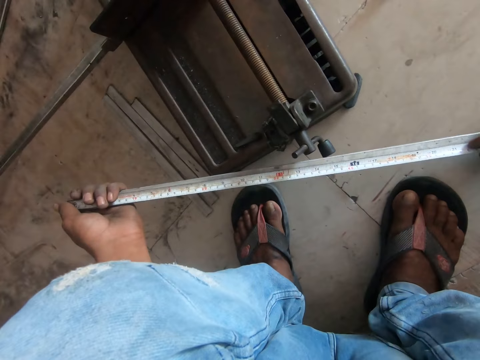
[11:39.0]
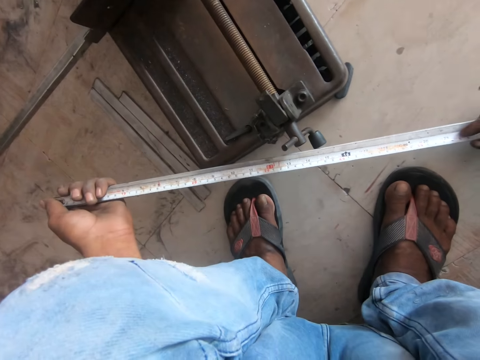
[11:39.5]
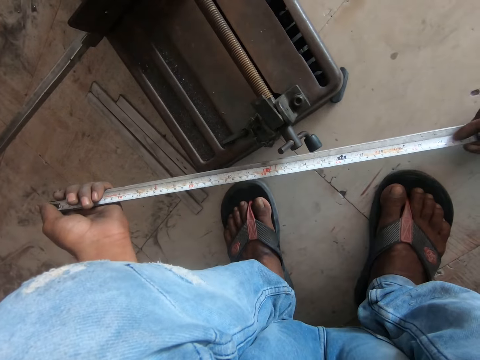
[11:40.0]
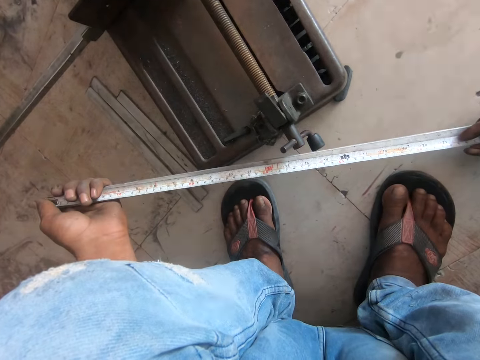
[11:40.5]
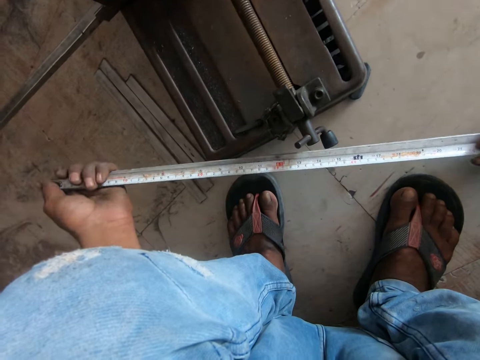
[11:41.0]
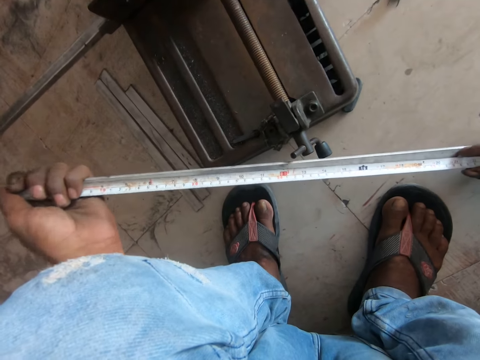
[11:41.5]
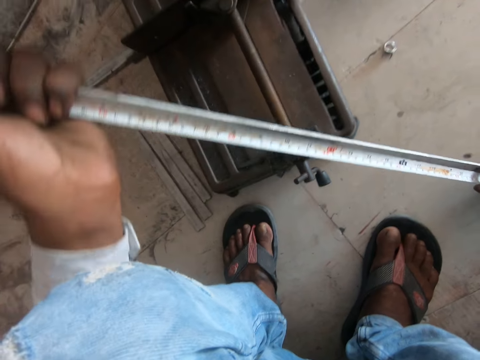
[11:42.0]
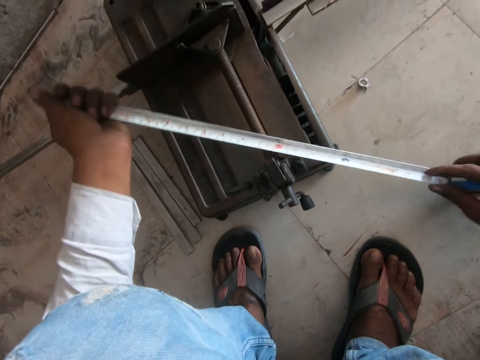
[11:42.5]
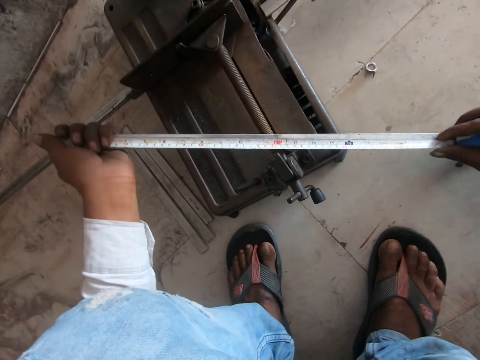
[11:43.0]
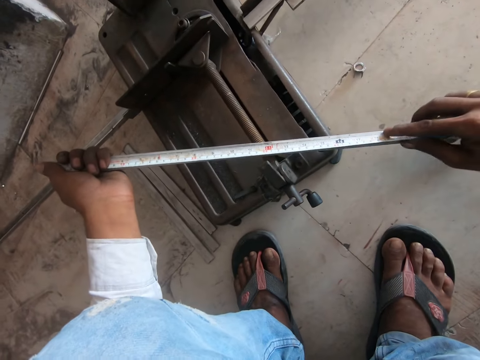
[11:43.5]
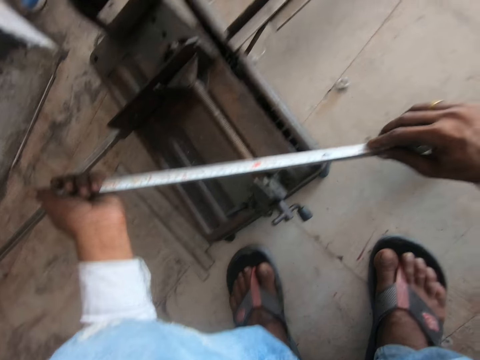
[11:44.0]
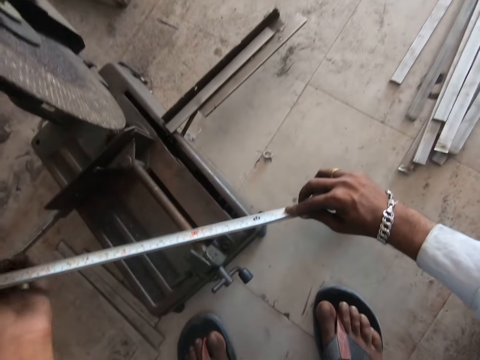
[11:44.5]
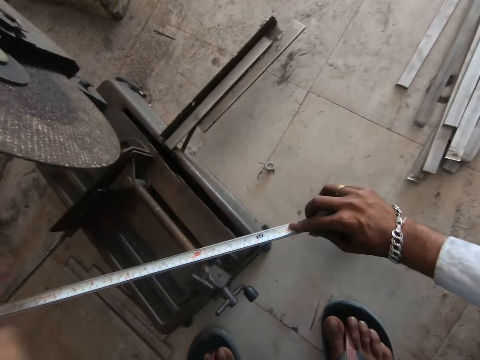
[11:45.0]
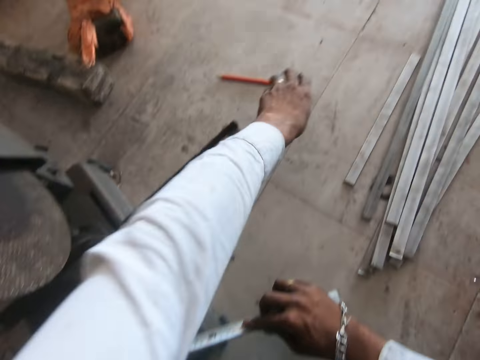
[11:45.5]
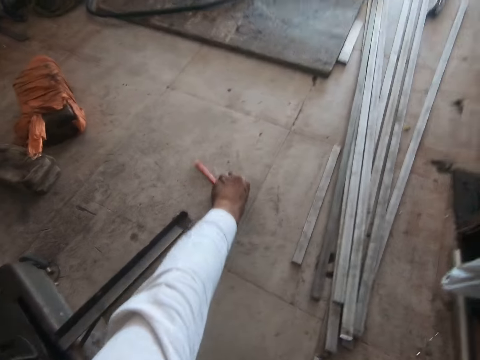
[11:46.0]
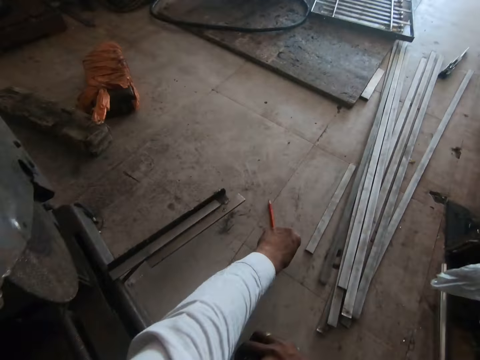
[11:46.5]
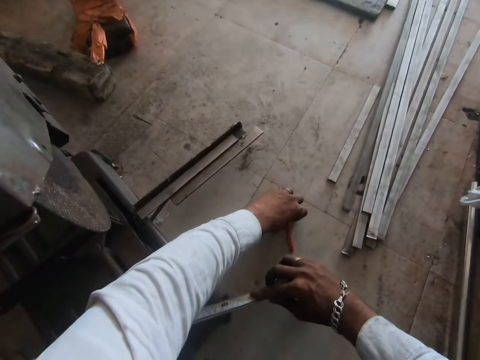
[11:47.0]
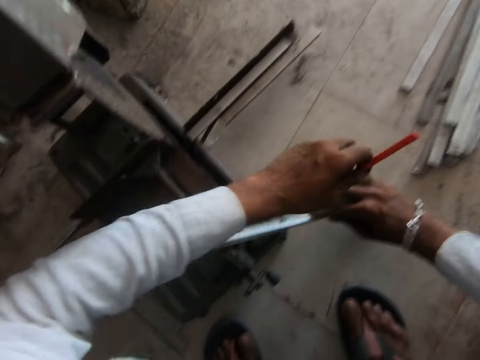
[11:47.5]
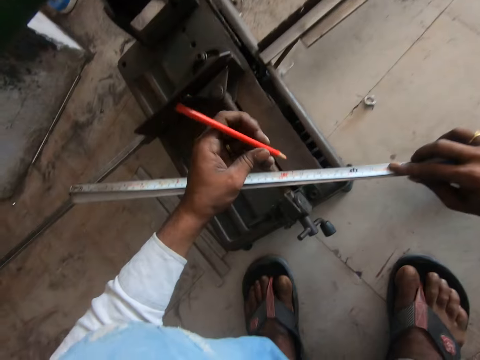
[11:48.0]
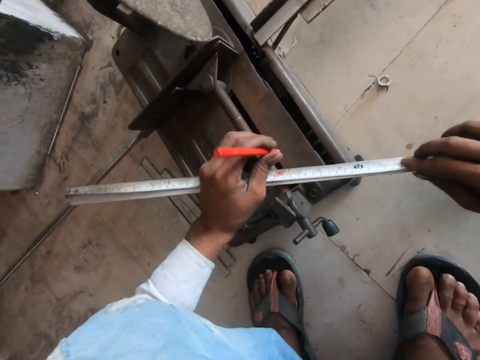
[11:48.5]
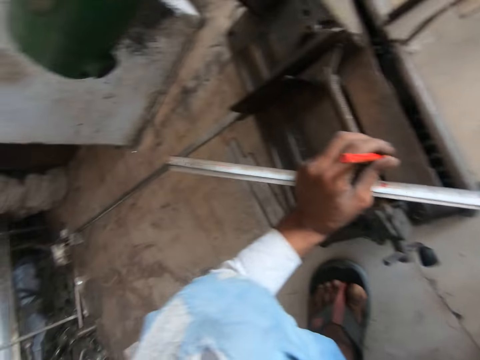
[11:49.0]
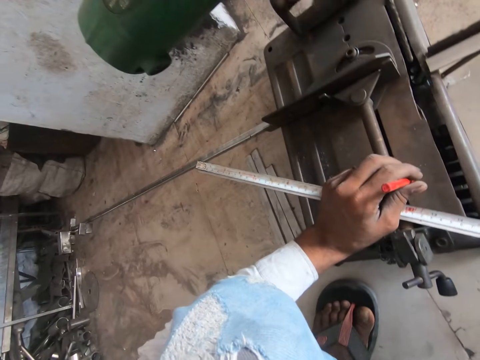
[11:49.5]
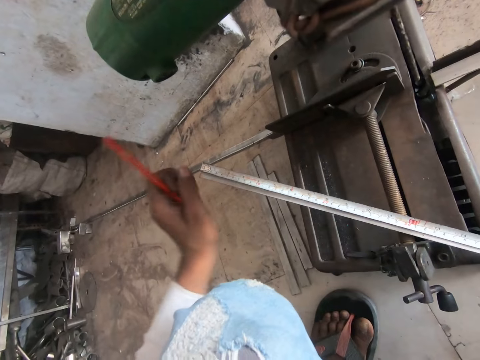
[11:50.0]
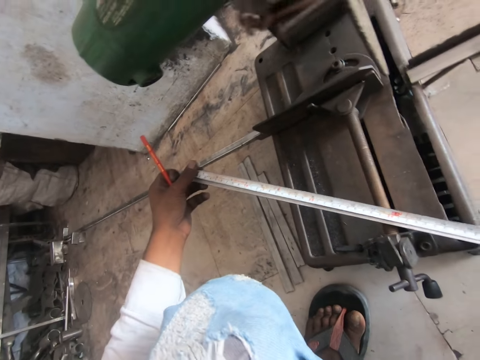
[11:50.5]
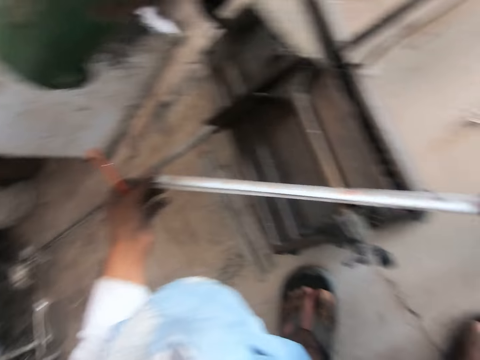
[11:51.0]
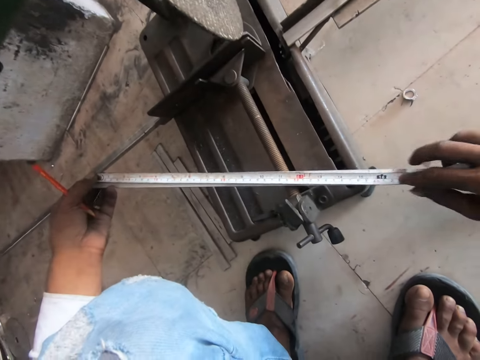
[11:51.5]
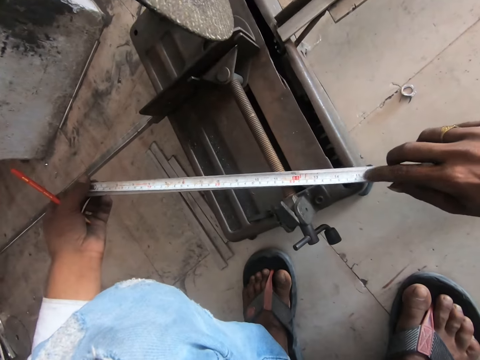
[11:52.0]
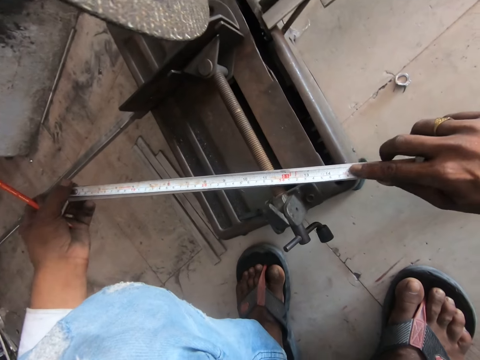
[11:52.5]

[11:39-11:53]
The camera wearer moves a metal. They measure the metal with a tape measure. They move a pencil and pick up the pencil. They measure the metal with the tape measure.

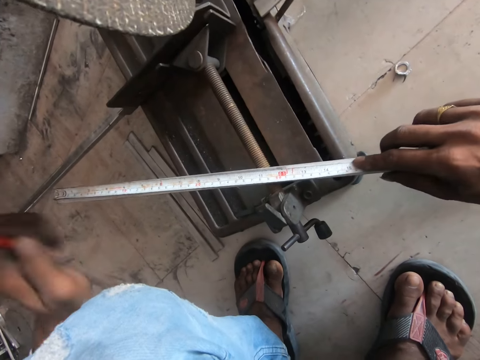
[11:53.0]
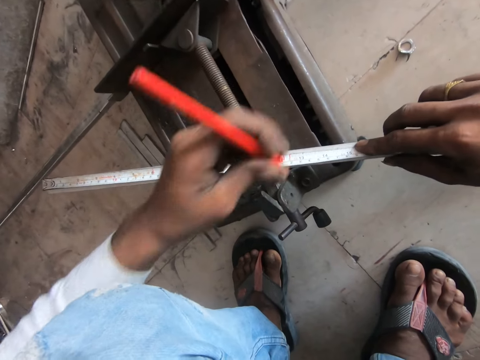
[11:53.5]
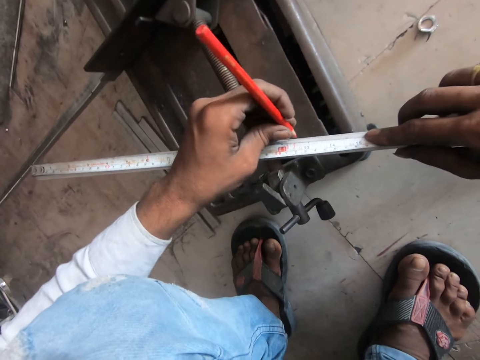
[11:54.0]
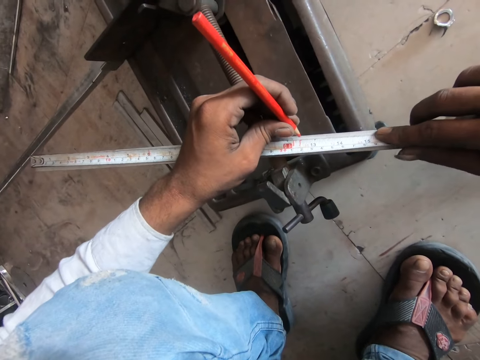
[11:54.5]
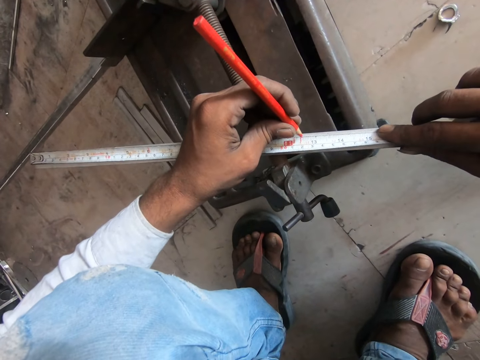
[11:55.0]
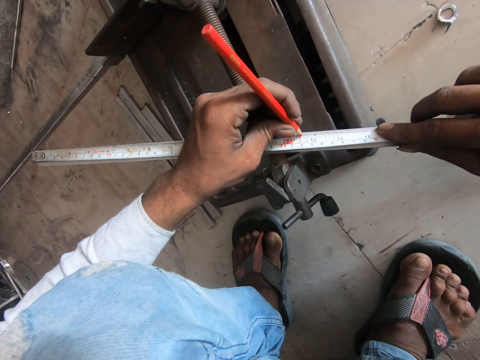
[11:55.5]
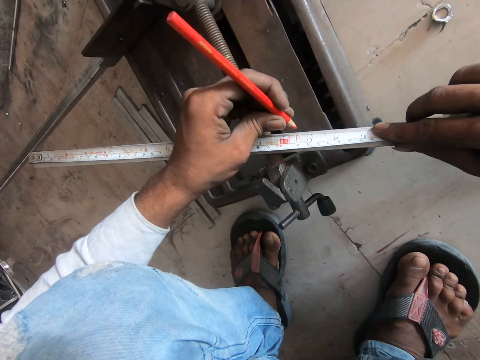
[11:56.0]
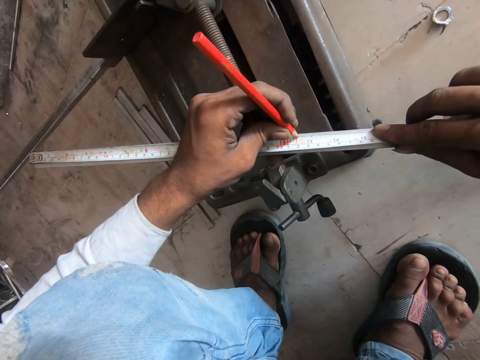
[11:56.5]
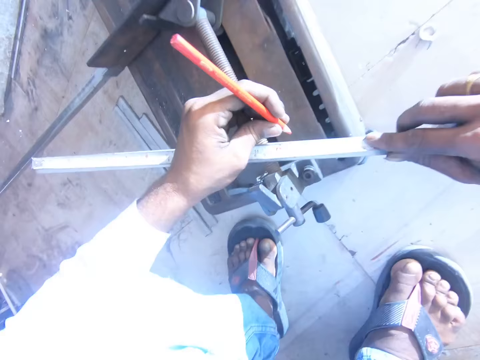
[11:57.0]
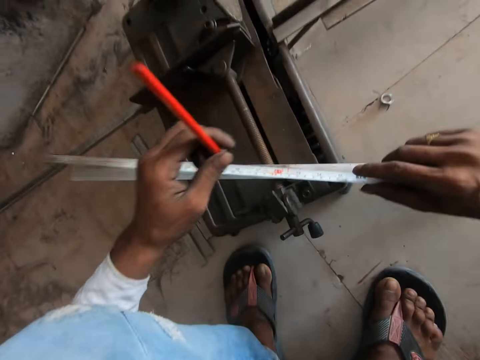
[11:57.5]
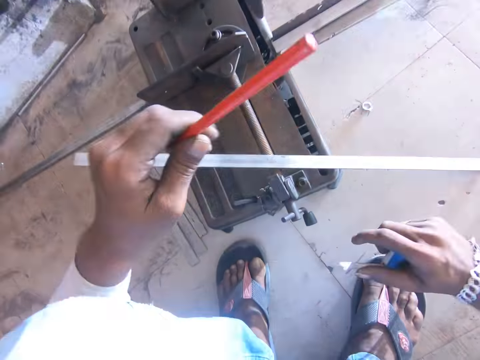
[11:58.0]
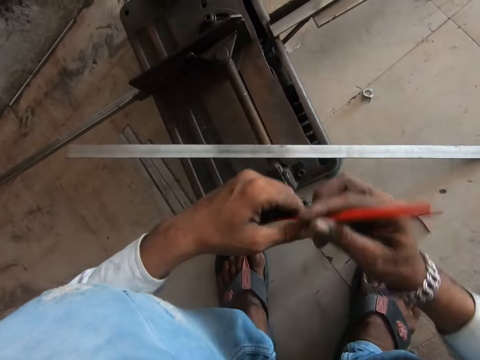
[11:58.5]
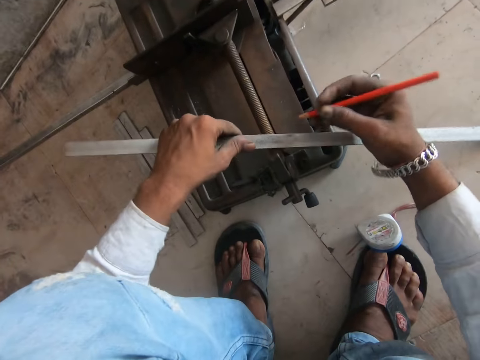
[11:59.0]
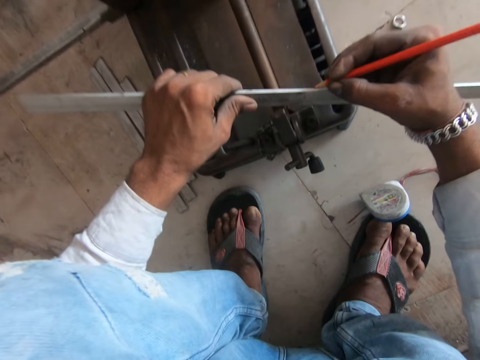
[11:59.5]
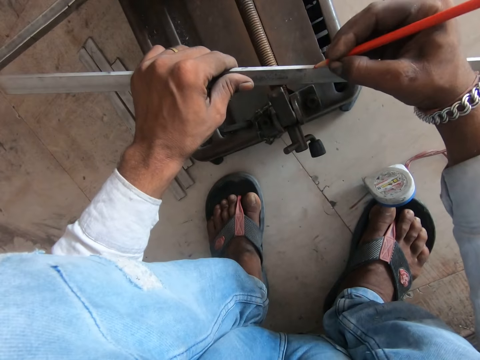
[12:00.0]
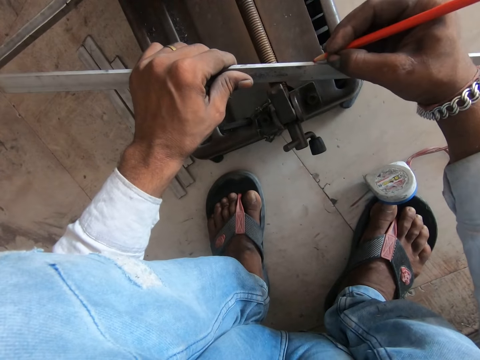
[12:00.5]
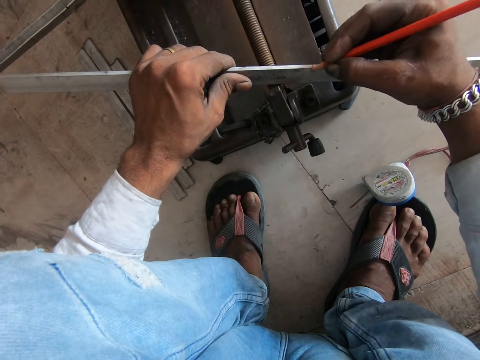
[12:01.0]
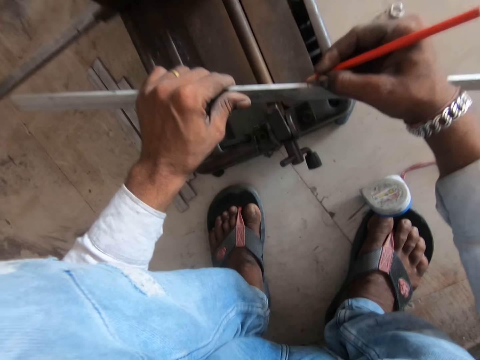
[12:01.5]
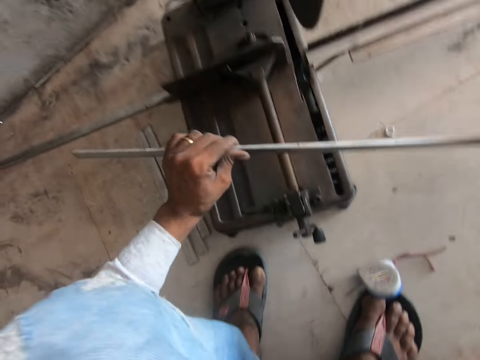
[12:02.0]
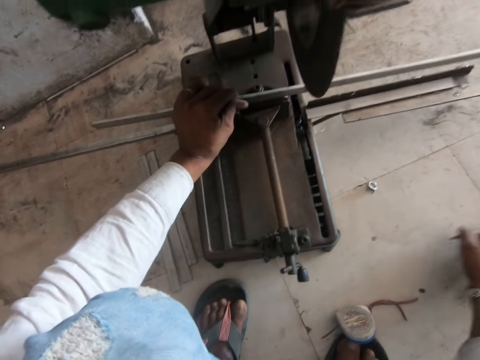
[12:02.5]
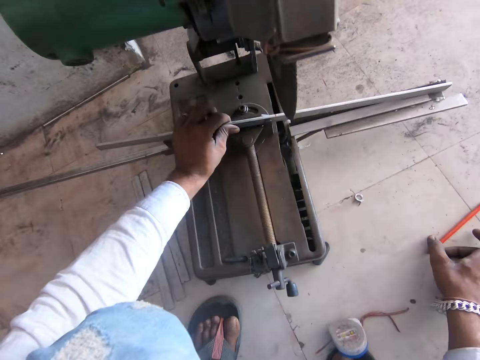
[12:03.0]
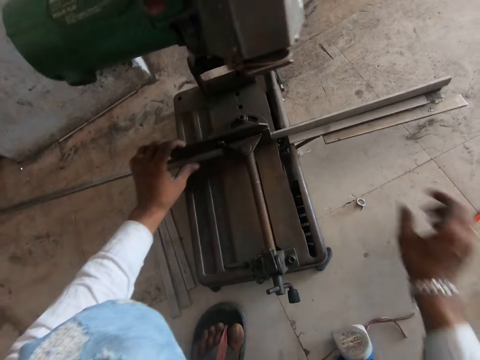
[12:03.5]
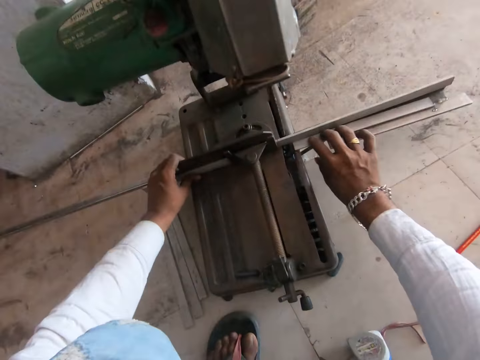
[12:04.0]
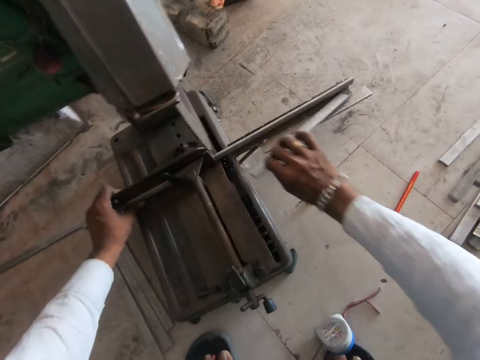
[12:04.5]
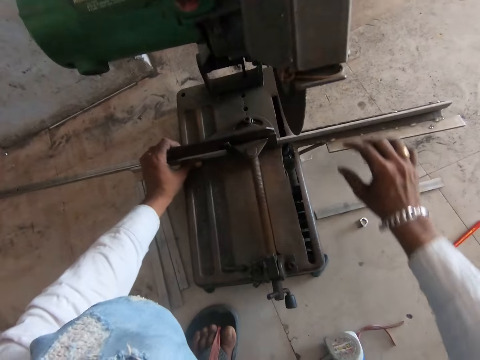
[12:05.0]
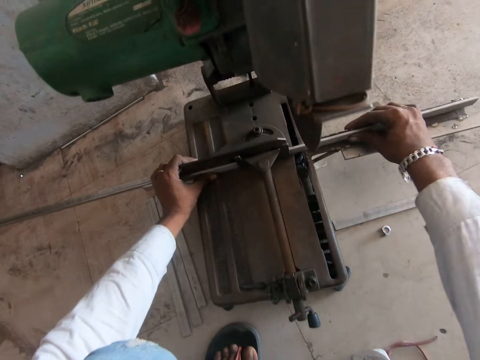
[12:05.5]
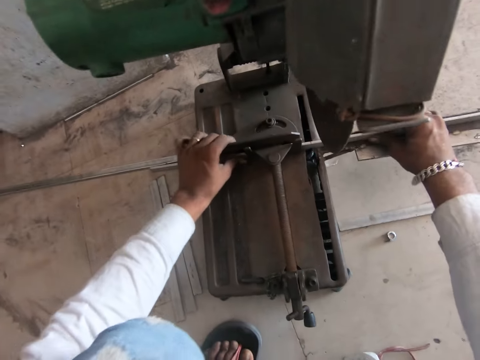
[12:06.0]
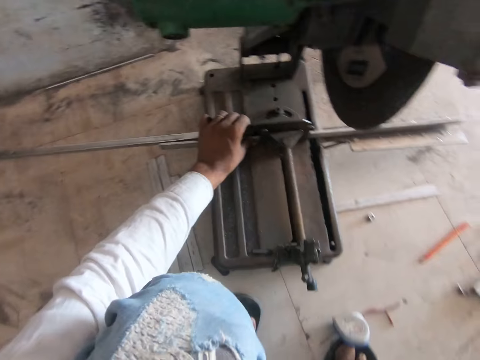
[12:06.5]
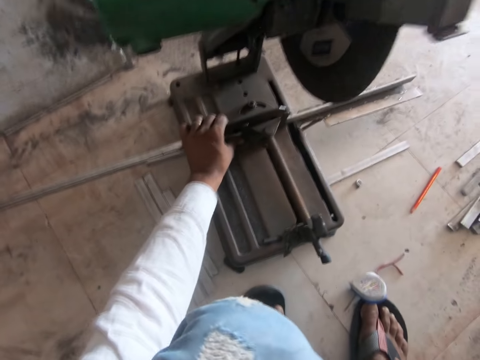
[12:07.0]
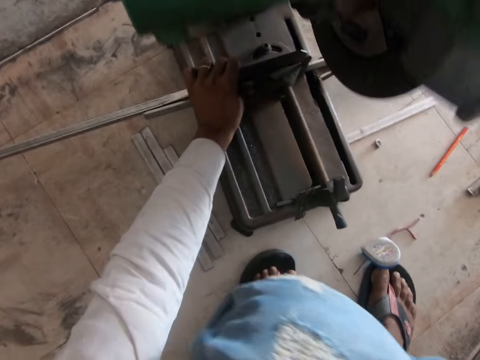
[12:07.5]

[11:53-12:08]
The camera wearer marks a metal with a pencil. They put the tape measure on the ground. They switch the pencil to the other hand. They mark the metal with the pencil. They put down the pencil and put down the metal on a wood cutting machine. They move the steel. They pick up the metal, put down the metal, and adjust the metal with hands.
